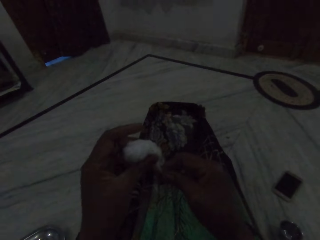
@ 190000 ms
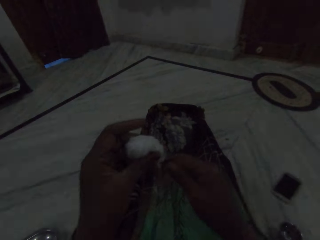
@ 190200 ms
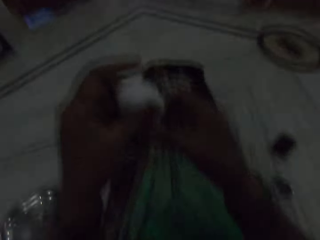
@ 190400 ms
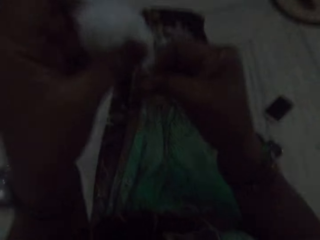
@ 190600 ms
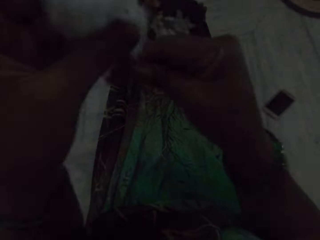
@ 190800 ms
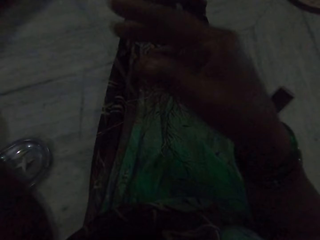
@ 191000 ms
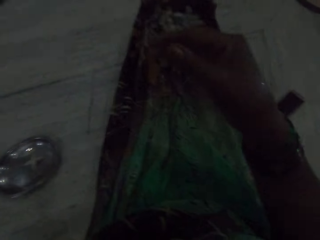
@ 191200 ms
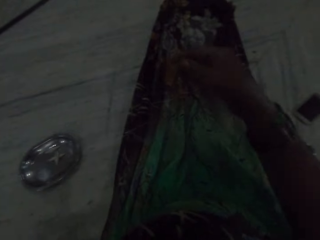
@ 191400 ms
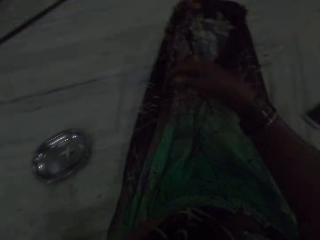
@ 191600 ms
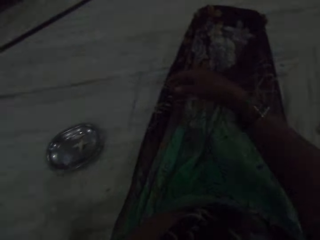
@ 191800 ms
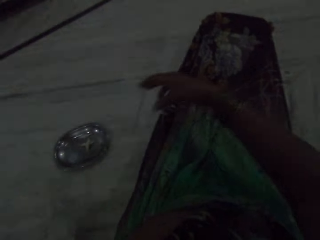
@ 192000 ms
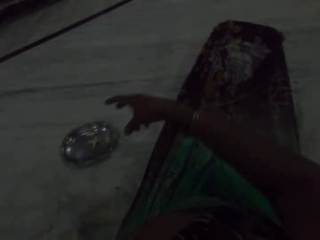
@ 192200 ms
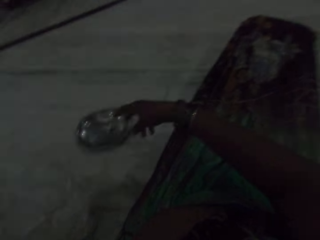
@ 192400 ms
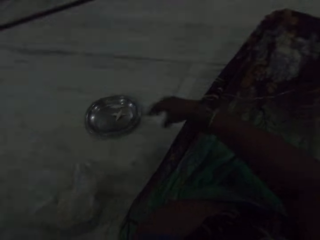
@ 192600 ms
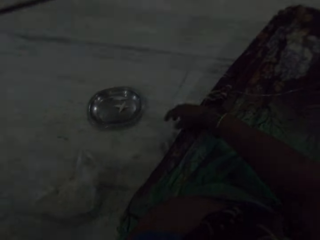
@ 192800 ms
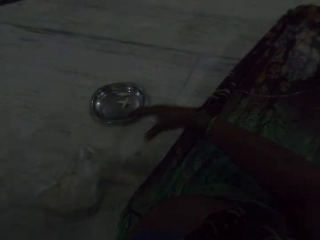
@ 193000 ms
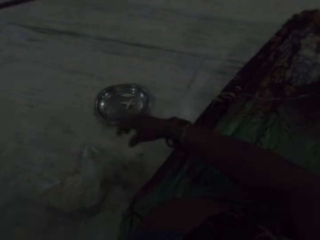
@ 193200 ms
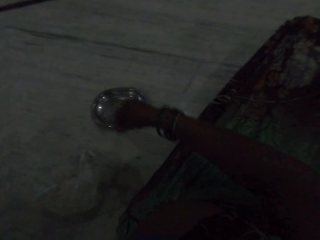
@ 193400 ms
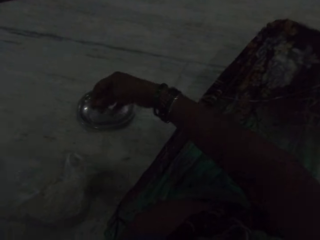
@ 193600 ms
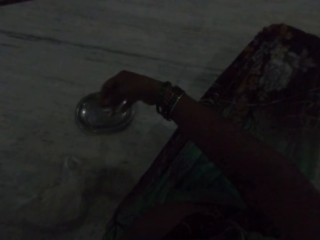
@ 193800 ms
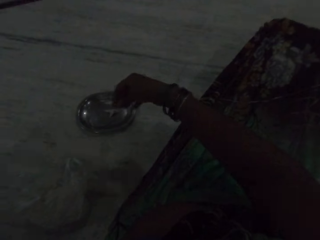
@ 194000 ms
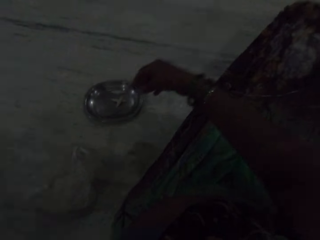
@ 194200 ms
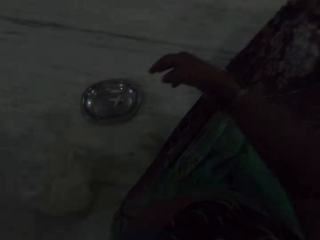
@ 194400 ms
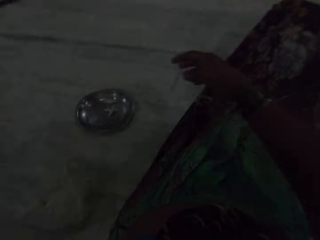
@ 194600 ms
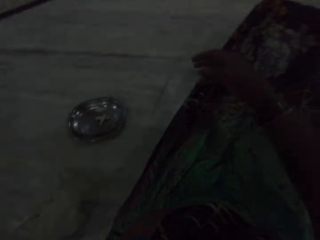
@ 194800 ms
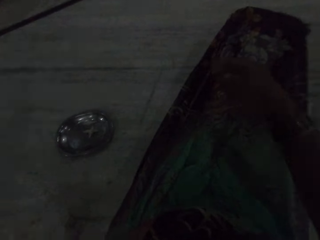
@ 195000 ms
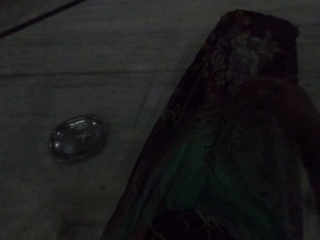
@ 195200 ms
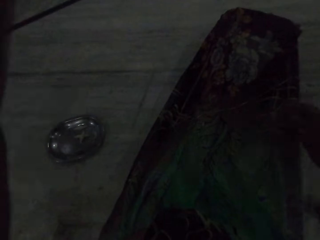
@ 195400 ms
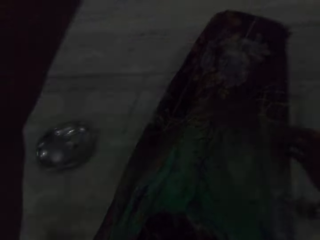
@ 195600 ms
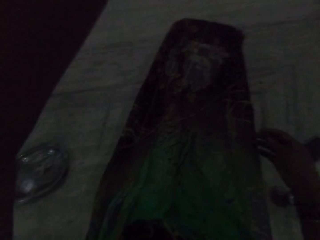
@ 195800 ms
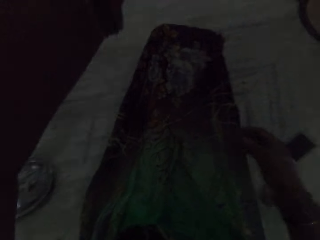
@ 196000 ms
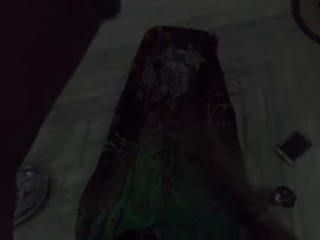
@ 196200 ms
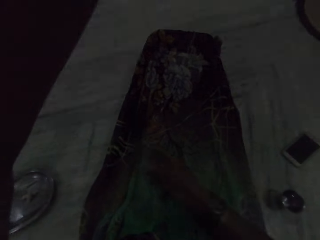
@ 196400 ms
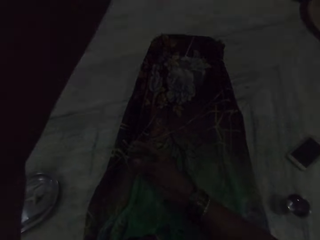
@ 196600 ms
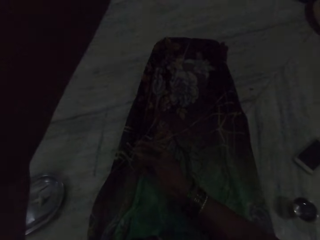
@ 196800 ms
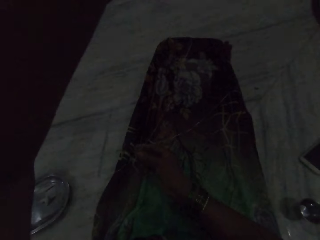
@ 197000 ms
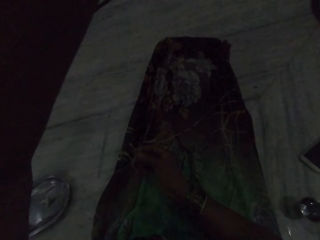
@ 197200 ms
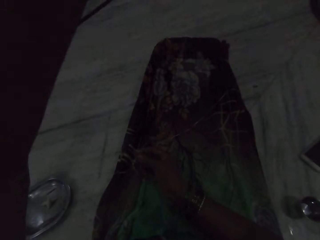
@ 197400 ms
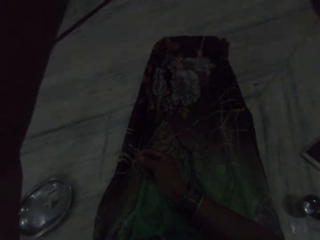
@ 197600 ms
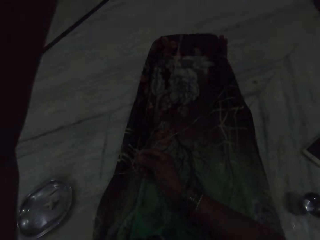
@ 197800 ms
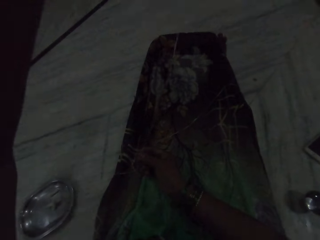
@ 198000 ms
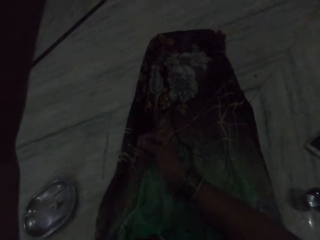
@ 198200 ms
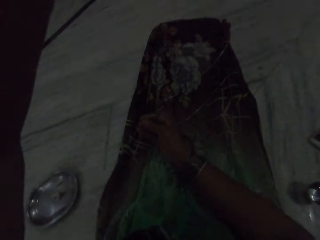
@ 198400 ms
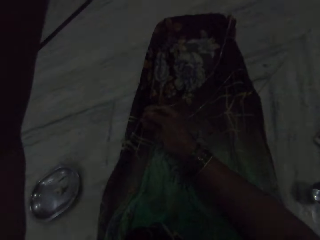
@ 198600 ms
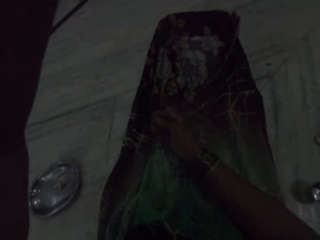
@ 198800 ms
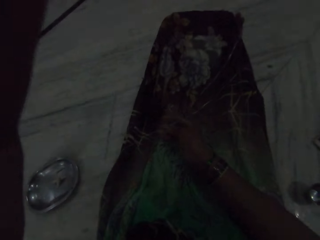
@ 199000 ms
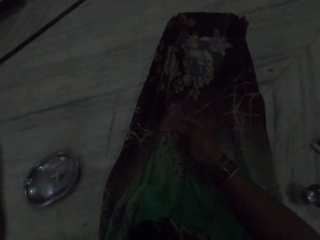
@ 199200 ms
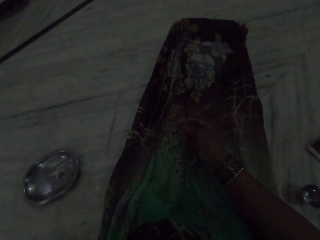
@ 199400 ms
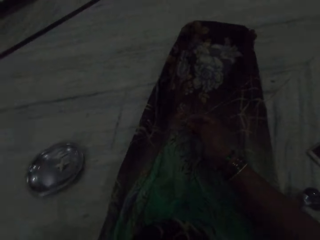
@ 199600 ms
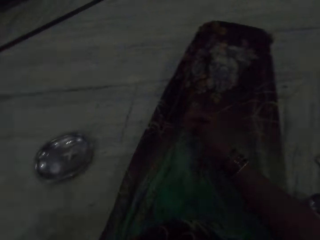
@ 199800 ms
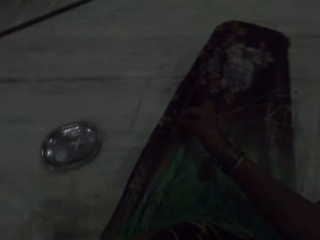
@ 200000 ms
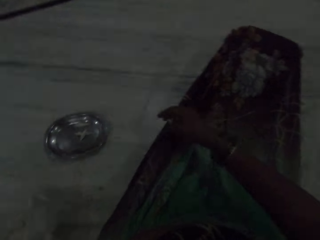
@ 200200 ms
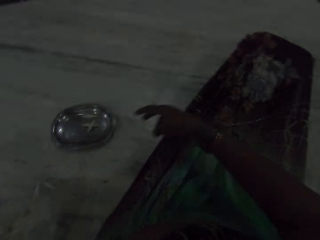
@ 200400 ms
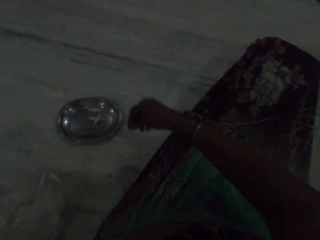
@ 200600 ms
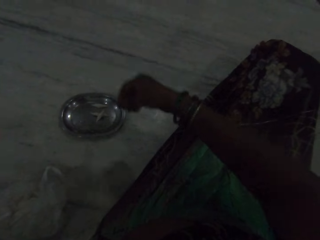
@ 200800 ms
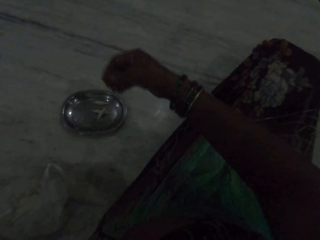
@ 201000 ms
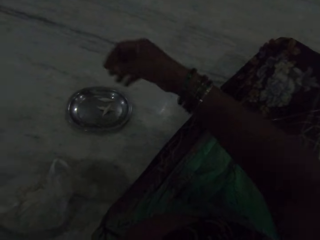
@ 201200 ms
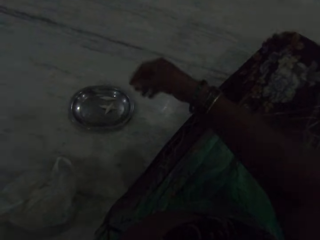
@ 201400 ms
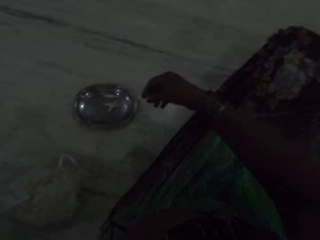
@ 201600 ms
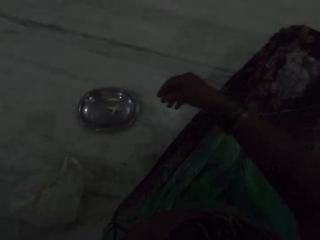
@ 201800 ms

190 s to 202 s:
The camera wearer lifts the cotton fibre. She touches the thread and raises her hand.

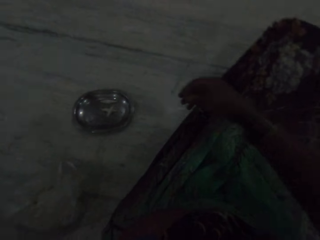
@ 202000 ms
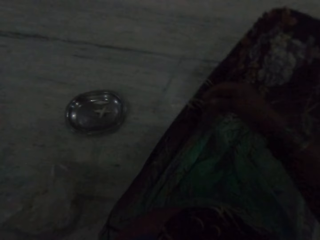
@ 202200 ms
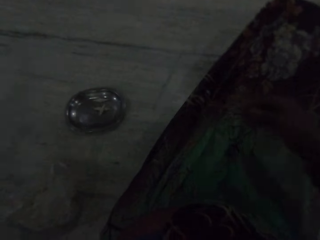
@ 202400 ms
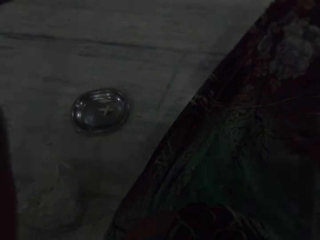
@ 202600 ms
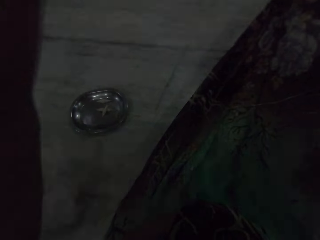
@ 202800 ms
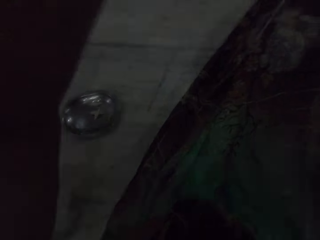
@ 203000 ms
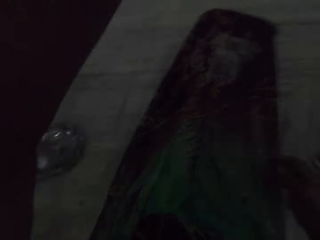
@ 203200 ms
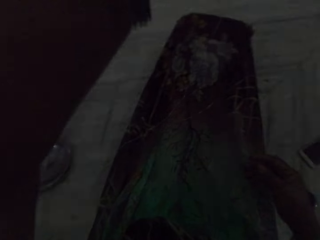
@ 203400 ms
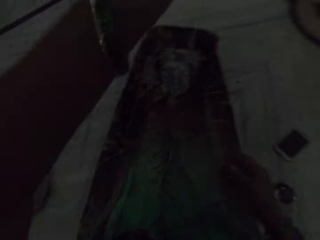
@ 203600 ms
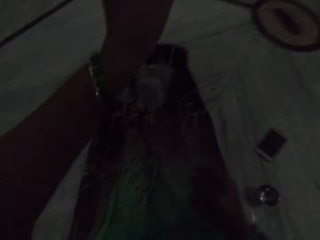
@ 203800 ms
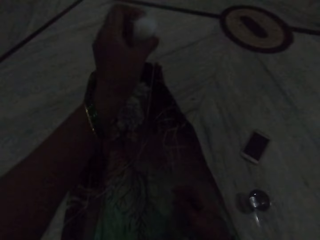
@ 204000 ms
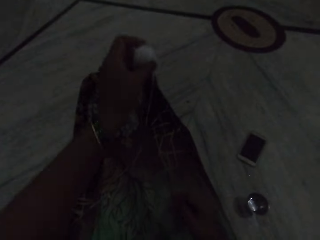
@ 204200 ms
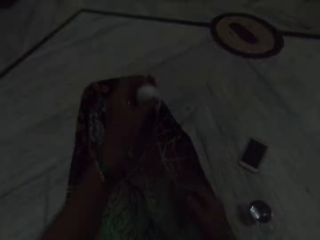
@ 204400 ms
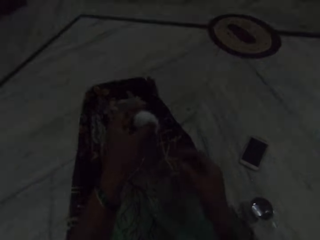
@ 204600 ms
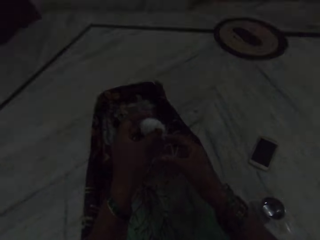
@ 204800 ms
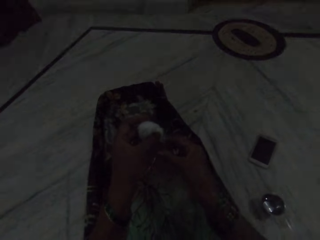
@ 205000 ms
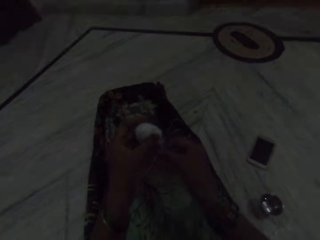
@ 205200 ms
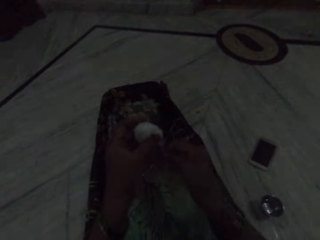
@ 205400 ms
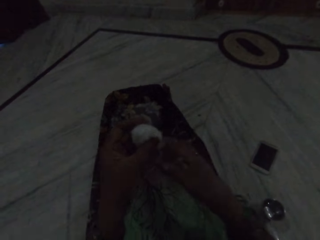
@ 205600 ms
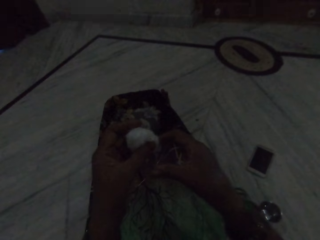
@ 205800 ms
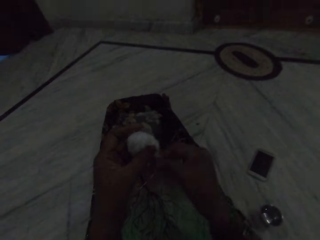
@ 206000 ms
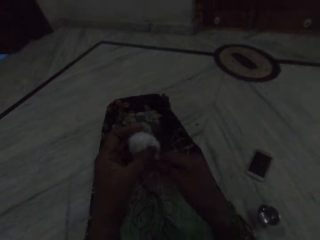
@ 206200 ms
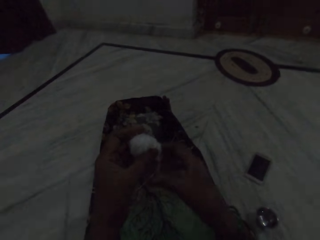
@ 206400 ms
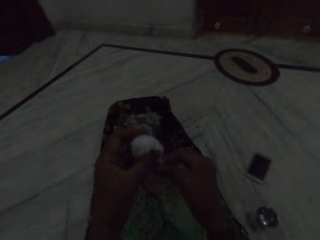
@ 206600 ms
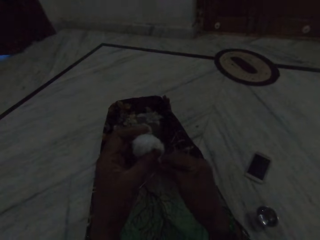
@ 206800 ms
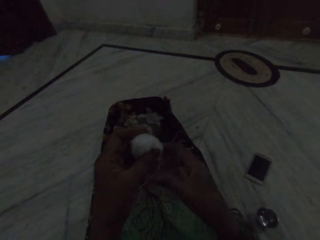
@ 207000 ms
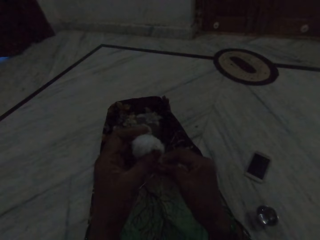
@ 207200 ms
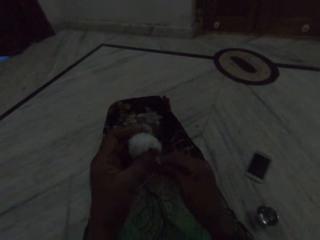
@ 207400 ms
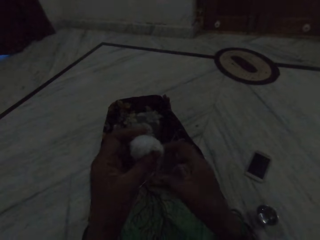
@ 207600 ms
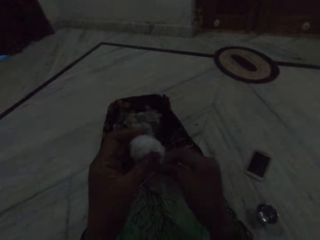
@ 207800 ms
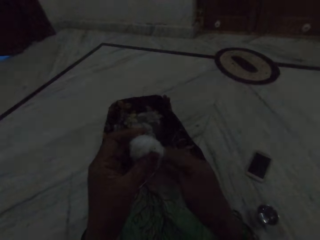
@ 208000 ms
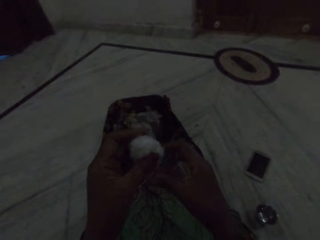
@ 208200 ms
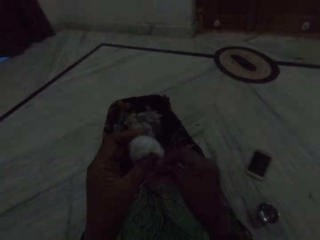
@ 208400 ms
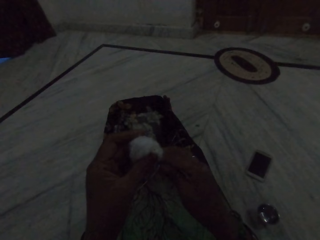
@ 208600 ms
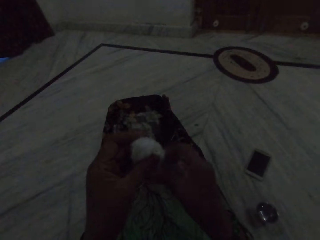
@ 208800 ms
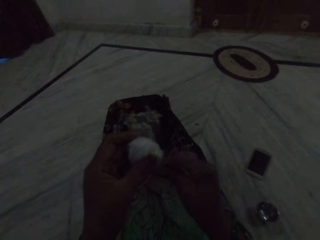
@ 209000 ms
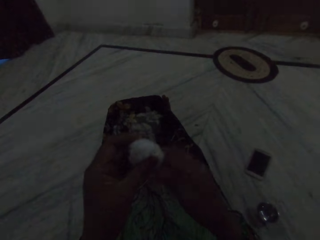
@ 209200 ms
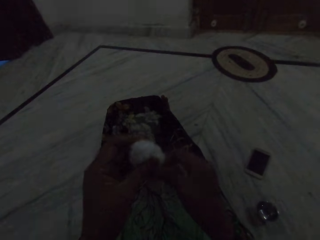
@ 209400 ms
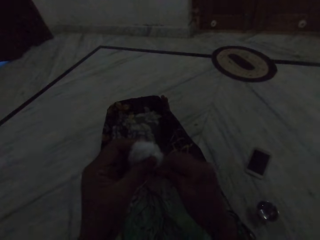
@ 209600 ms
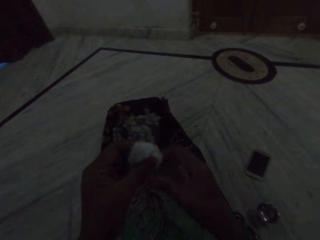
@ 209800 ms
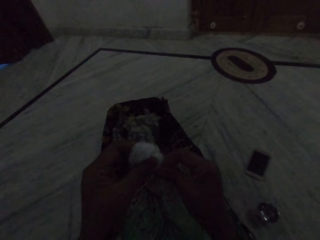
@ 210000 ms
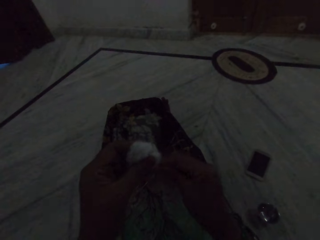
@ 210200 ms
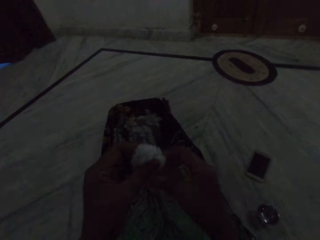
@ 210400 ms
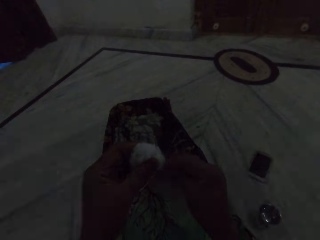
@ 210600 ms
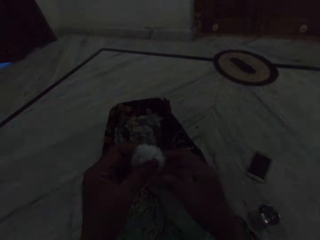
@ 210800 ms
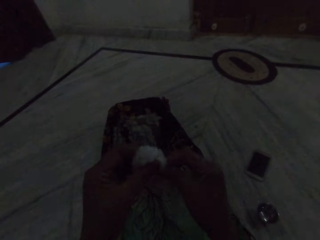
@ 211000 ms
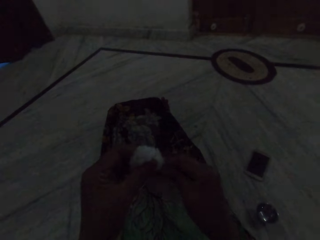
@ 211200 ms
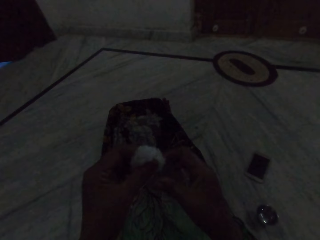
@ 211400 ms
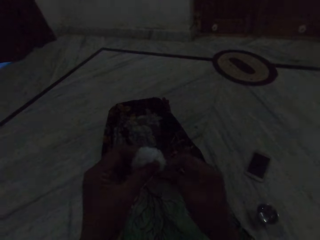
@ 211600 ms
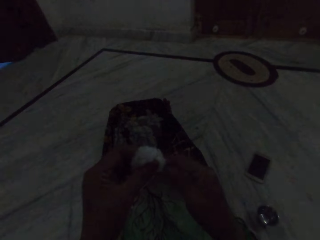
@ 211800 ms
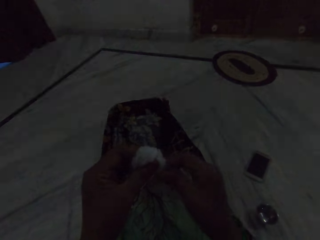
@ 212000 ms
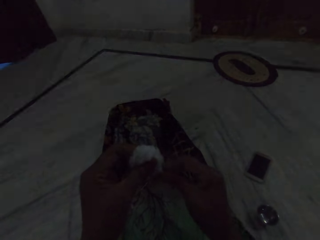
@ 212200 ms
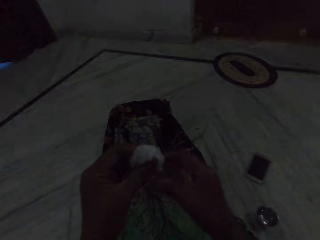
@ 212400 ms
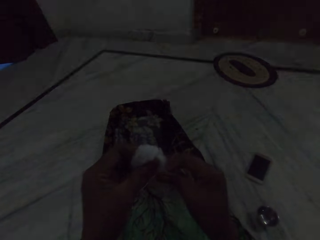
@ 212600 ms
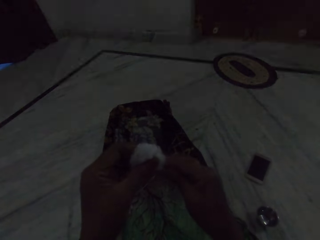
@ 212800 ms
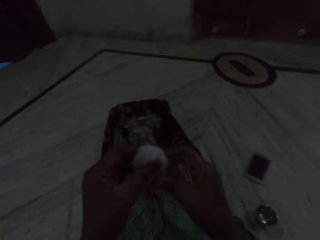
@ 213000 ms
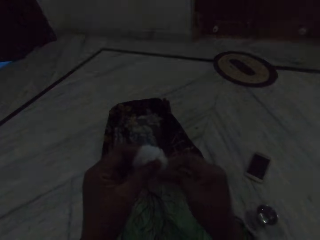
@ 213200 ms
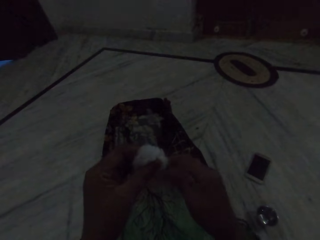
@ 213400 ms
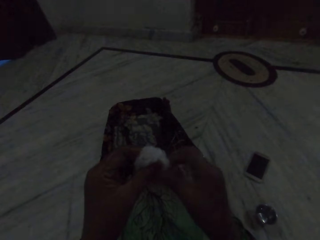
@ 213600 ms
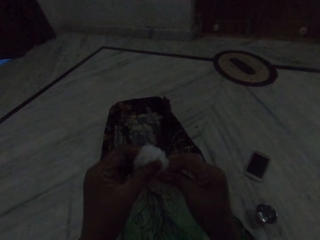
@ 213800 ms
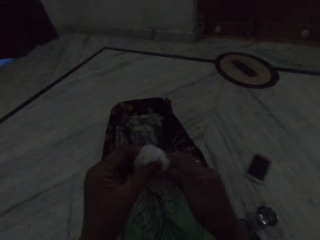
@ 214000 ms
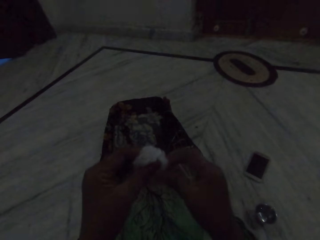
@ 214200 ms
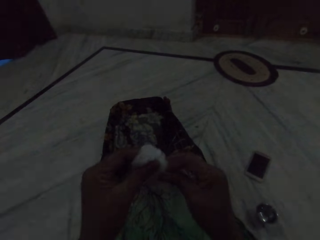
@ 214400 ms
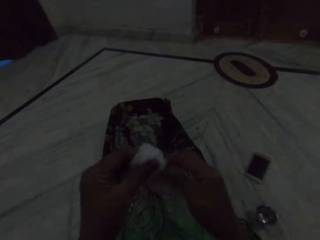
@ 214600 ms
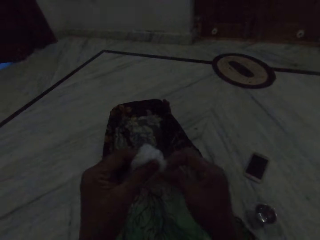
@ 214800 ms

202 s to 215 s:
The camera wearer makes thread out of cotton fibre.
